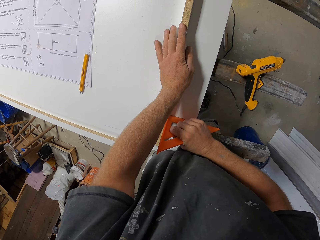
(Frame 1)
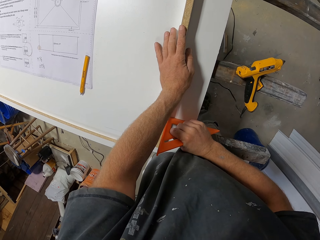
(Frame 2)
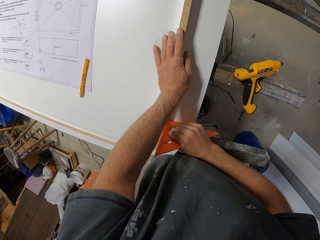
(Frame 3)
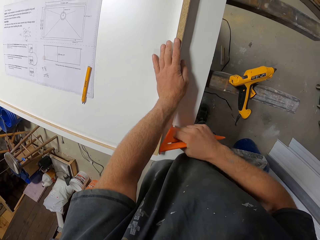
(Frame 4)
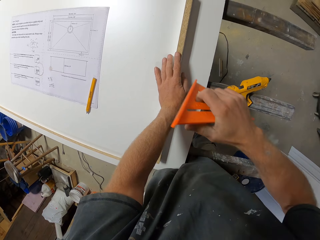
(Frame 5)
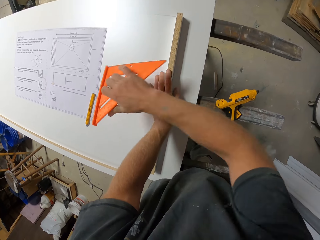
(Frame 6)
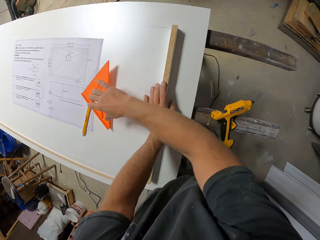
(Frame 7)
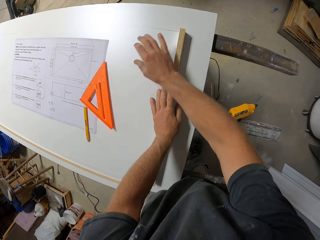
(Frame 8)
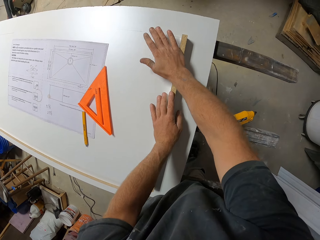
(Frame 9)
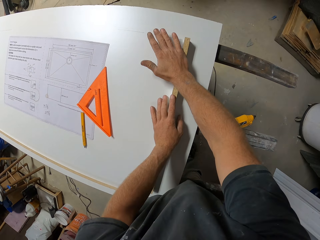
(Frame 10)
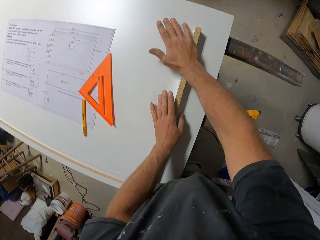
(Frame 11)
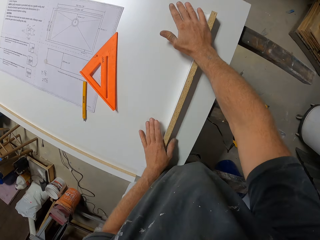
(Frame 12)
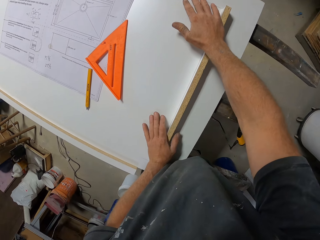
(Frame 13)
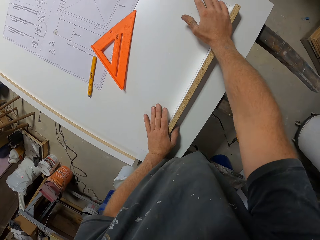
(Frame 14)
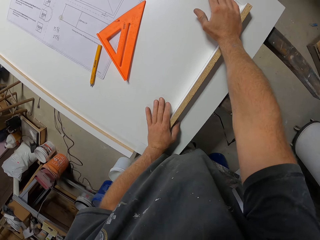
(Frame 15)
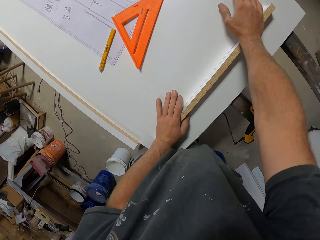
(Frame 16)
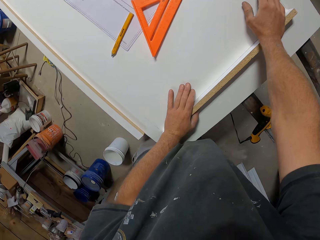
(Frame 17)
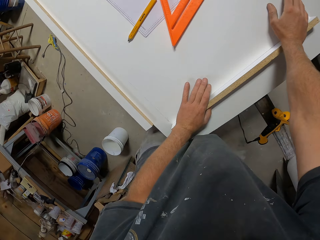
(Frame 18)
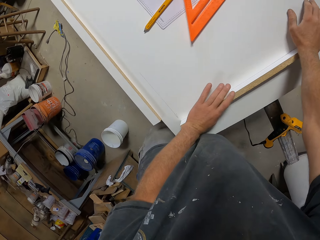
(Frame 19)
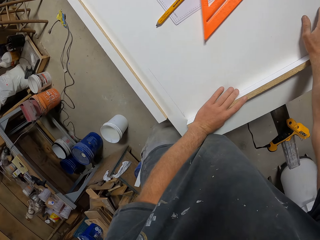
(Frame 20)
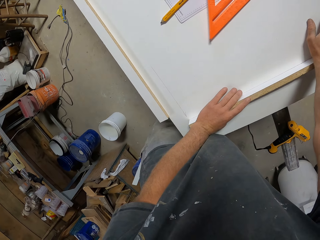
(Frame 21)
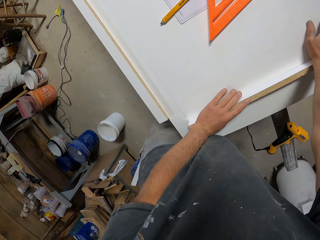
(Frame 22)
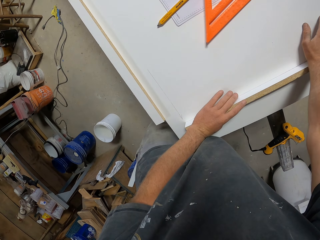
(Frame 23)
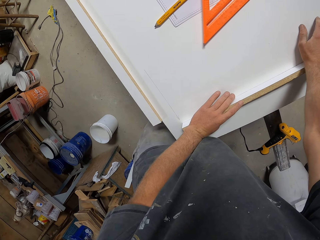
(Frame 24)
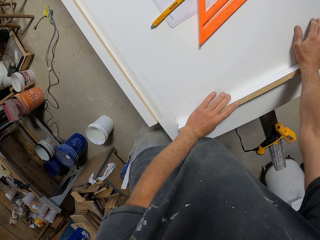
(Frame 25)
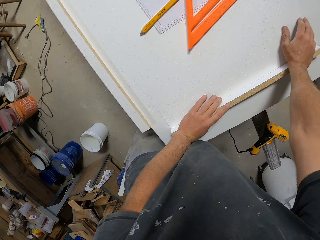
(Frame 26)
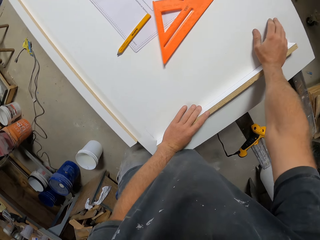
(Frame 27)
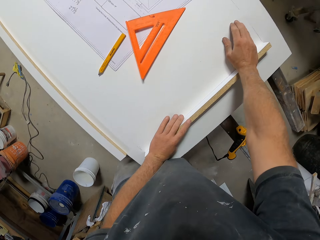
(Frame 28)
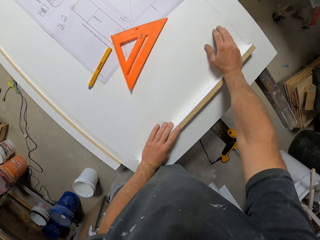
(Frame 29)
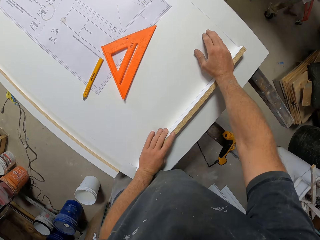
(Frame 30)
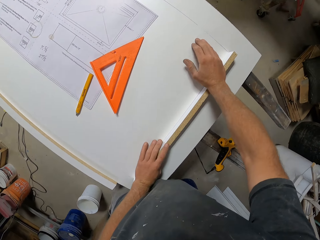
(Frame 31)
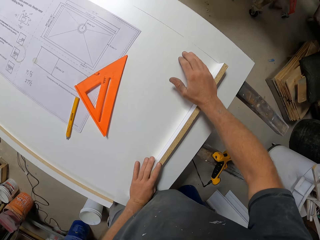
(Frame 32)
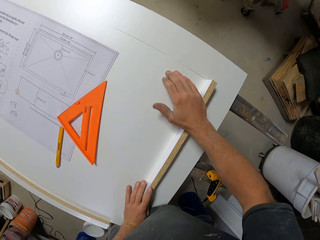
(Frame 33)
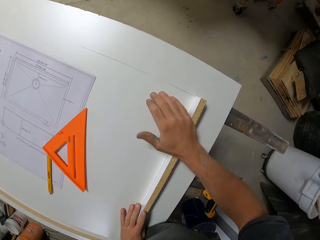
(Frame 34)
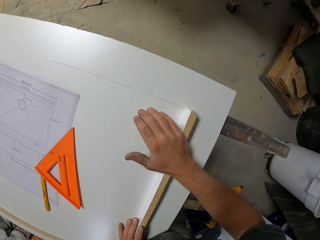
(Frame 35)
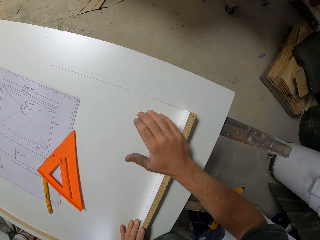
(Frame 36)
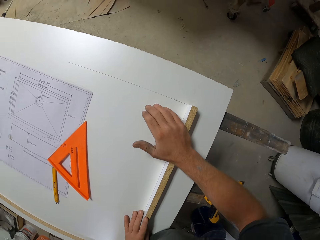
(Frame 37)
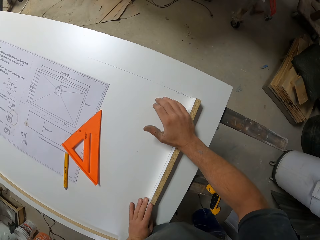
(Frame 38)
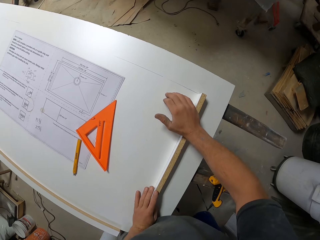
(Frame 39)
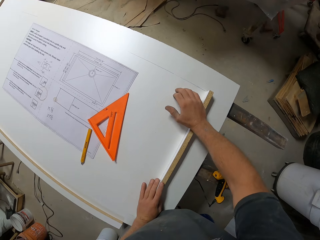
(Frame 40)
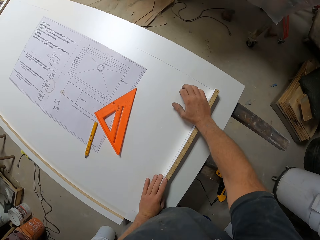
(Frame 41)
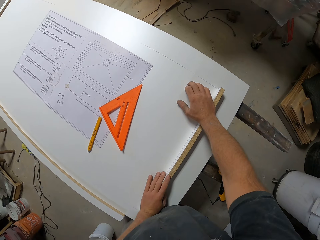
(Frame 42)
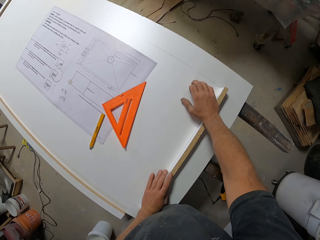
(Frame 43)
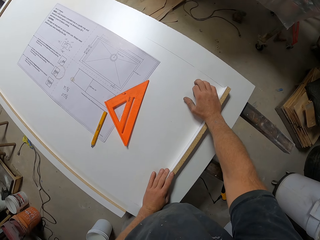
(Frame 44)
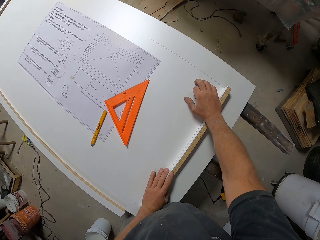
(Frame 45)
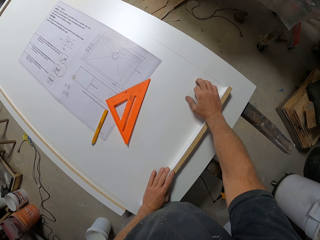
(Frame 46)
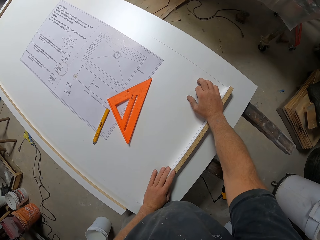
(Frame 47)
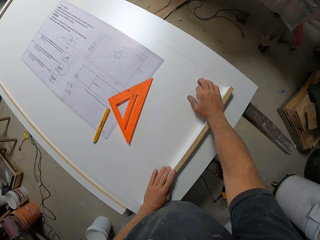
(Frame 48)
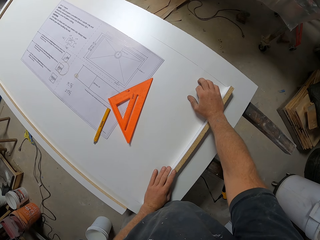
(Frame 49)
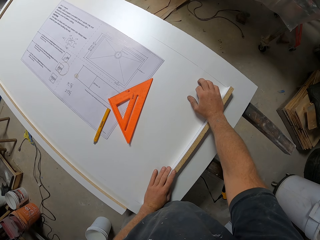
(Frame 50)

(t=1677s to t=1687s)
The camera wearer puts the triangle ruler on the work bench. They press the piece of wood on a board.

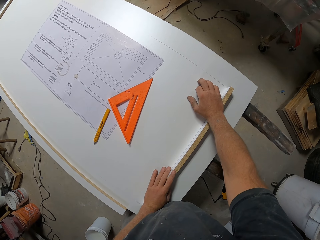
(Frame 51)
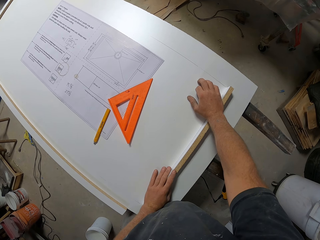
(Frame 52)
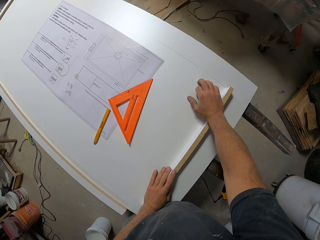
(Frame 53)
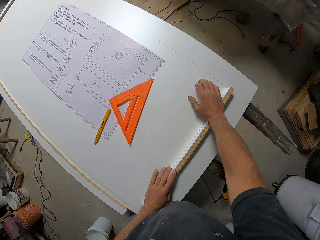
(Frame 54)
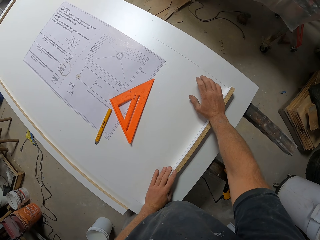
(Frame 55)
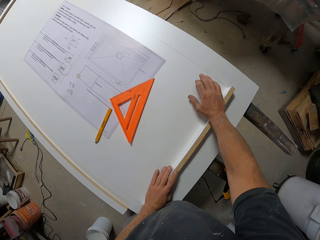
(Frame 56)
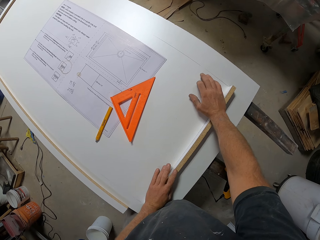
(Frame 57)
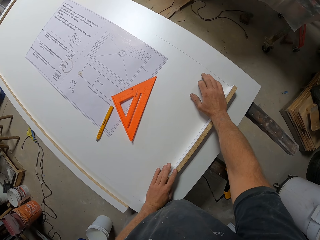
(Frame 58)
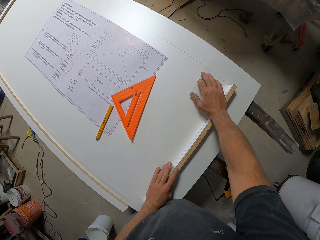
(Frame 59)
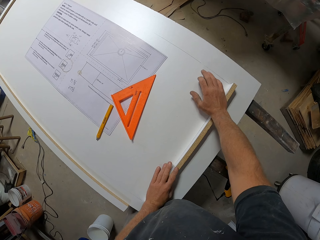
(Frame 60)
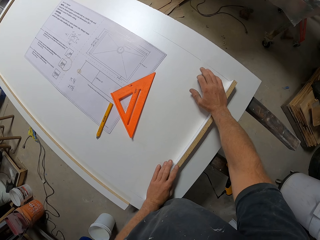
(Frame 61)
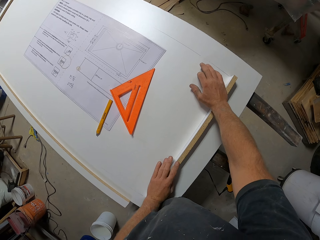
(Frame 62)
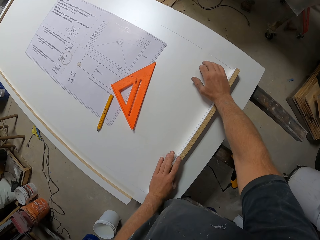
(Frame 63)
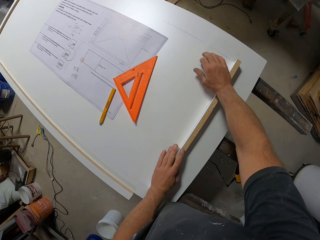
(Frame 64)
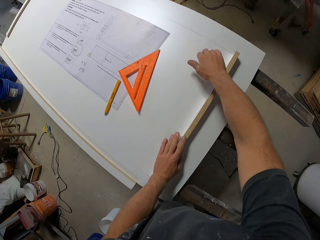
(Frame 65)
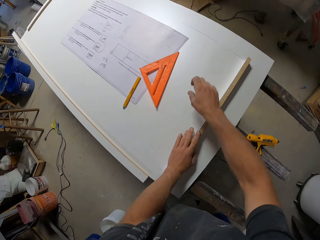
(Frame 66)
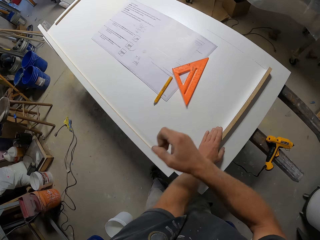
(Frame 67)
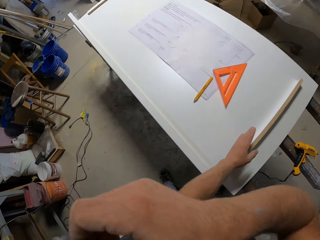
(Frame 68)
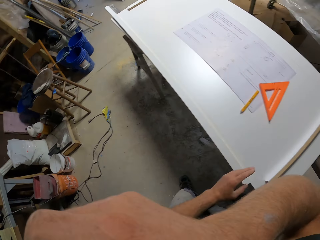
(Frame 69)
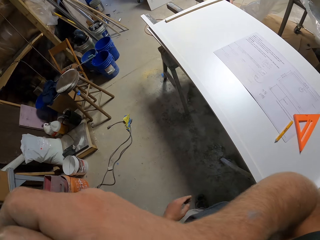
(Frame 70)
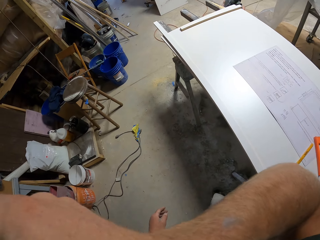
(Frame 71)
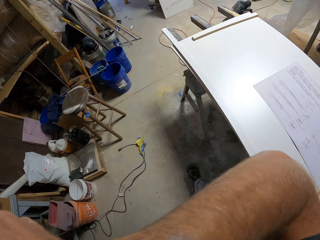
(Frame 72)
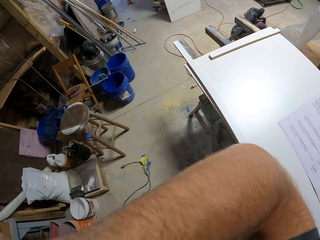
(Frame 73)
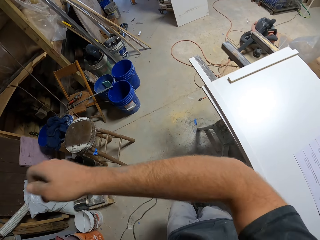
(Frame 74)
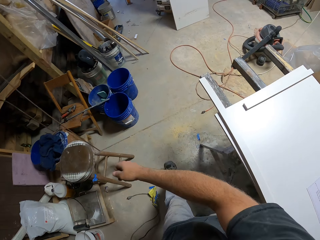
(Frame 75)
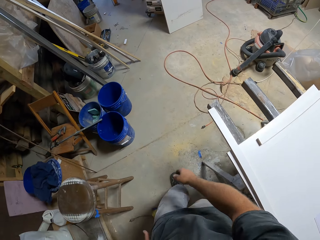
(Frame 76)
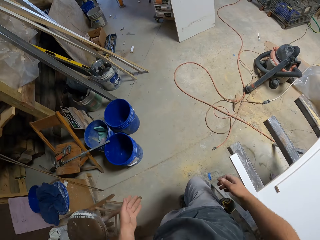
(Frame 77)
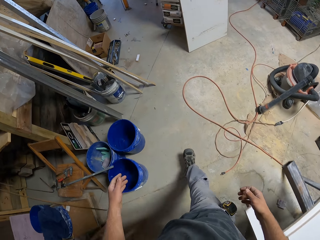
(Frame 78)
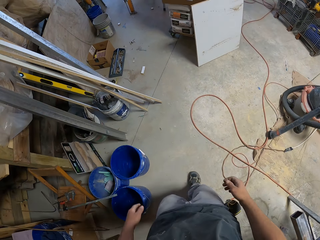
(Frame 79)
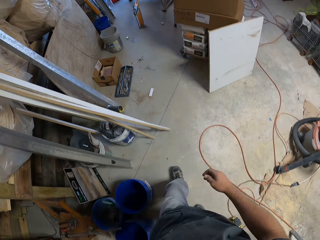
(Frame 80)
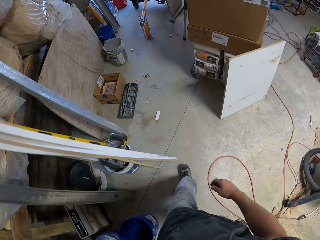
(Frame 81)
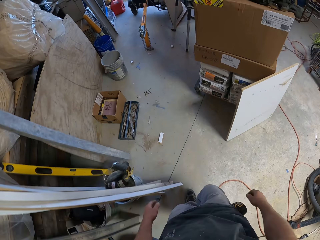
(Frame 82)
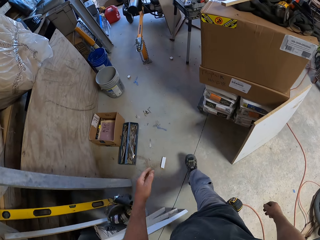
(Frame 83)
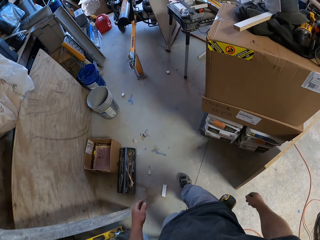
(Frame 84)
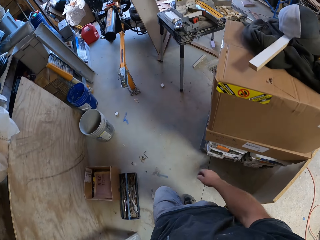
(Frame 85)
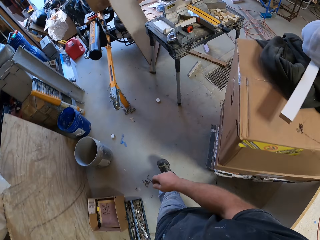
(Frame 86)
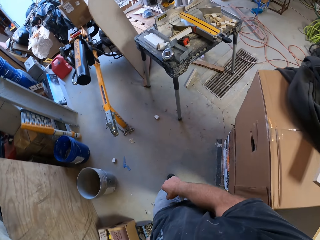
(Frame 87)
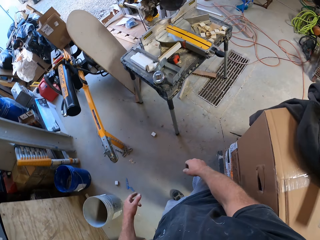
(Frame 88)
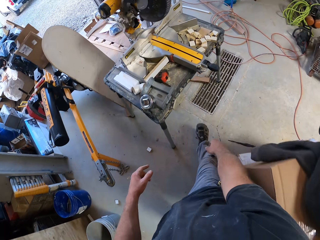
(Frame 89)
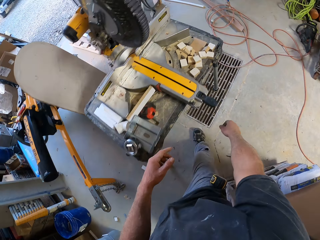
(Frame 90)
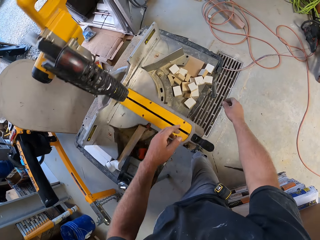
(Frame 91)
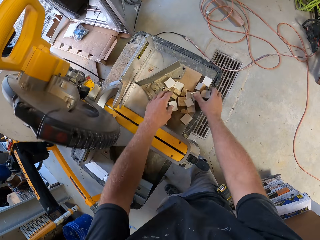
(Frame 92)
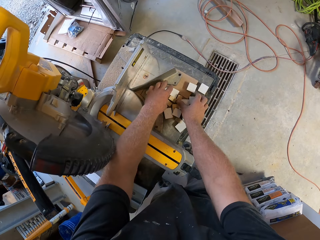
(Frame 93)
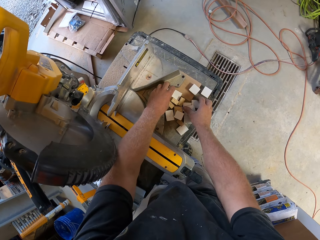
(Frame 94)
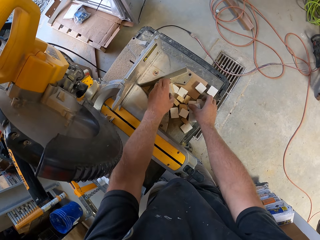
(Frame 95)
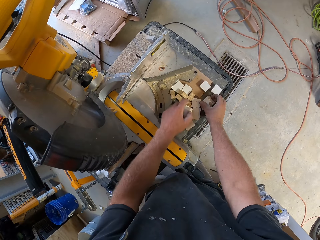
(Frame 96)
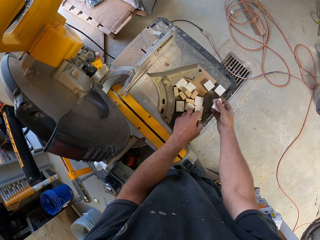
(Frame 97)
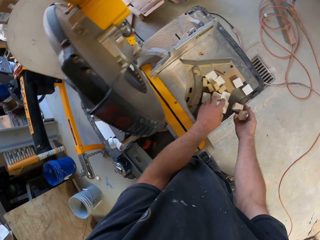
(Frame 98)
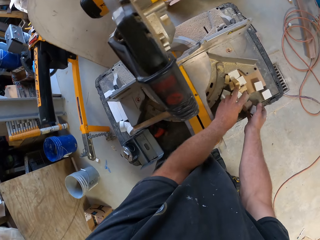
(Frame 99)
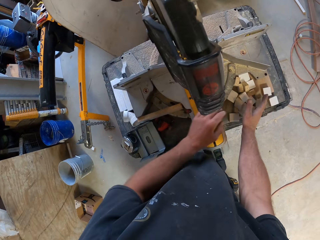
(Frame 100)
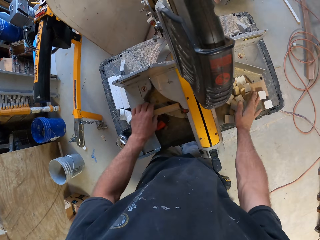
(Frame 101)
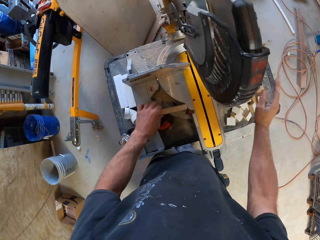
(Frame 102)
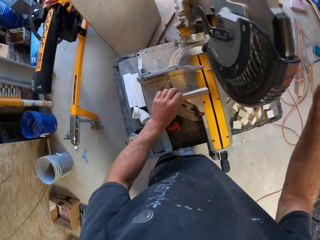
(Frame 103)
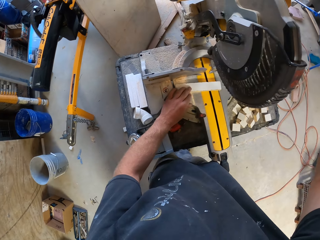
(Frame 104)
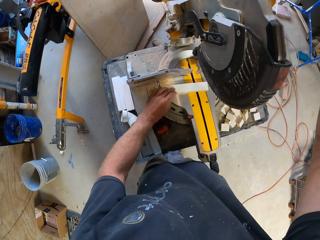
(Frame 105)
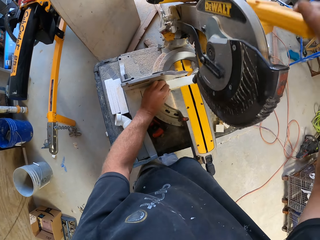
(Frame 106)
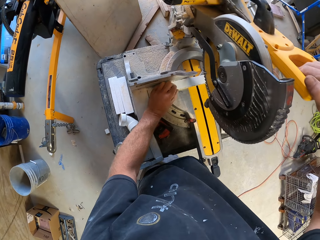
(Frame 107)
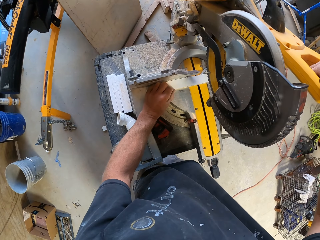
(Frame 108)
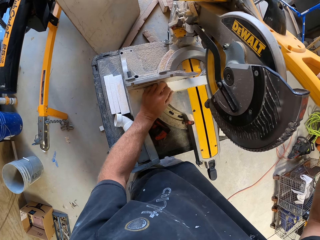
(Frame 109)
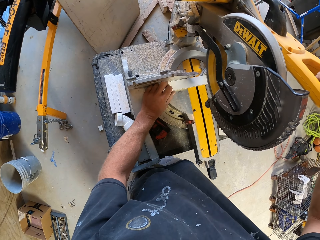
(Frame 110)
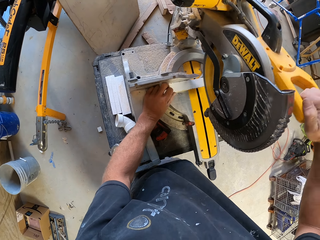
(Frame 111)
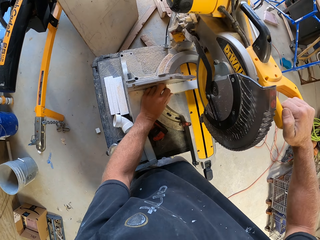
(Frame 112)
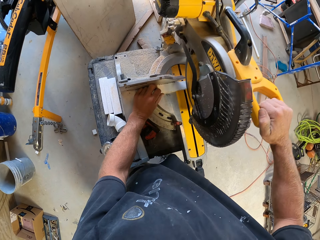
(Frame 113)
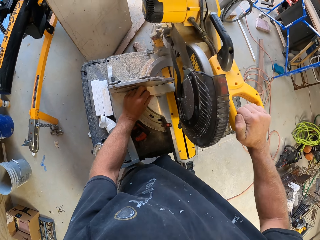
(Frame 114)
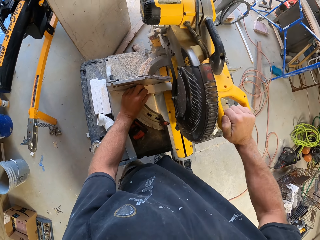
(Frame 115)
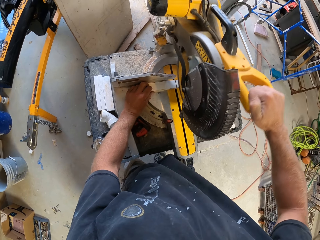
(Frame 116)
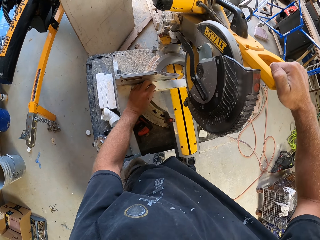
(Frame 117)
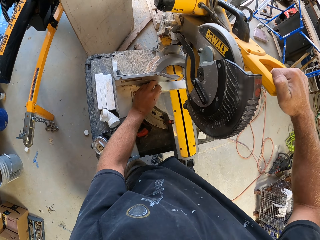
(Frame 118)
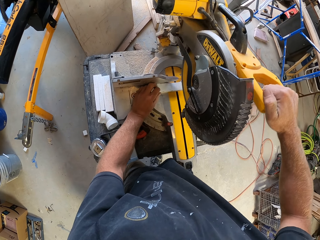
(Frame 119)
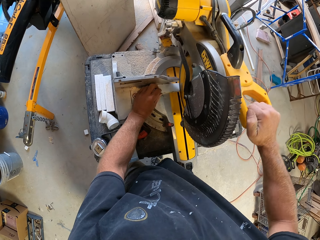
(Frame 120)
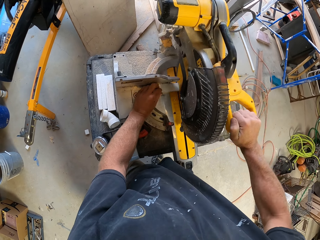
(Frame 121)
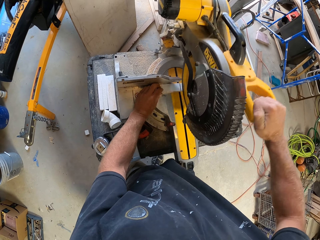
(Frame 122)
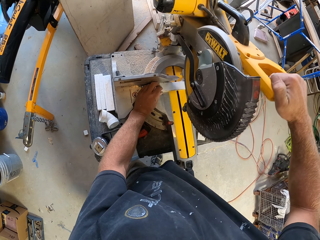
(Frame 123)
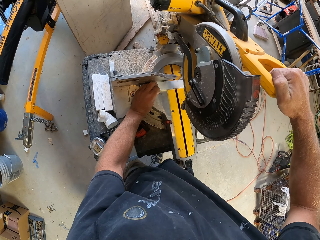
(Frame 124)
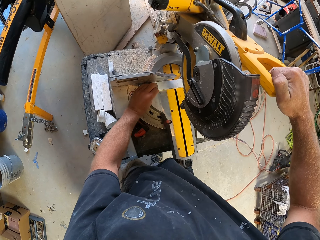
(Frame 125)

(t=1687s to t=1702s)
The camera wearer moves his hands. He walks around the workshop. He collects small pieces of wood. He puts the piece of wood on the wood cutter machine. He holds the compound miter saw. He cuts the piece of wood with the wood cutter machine.
